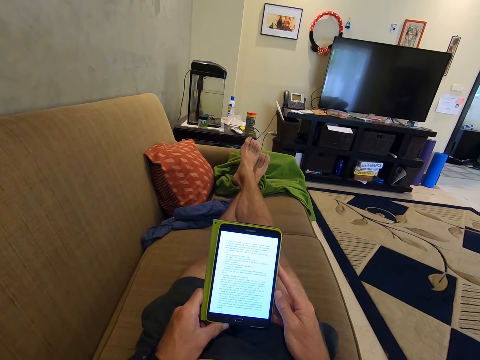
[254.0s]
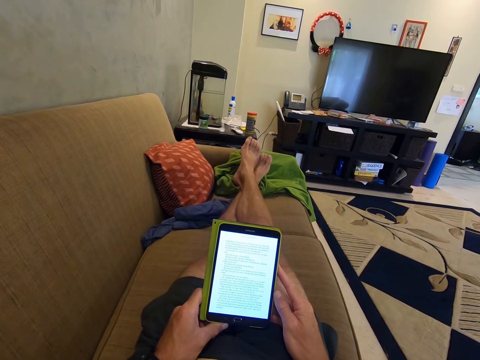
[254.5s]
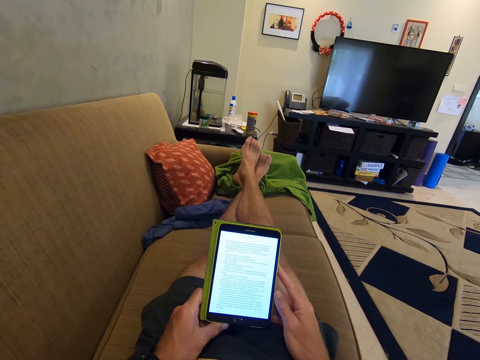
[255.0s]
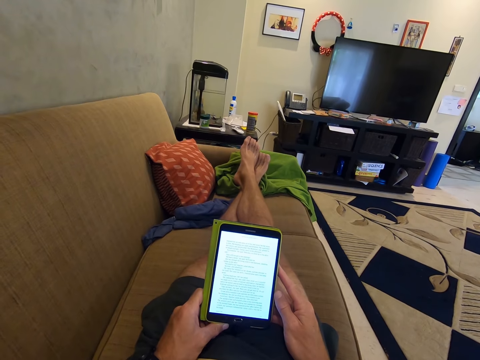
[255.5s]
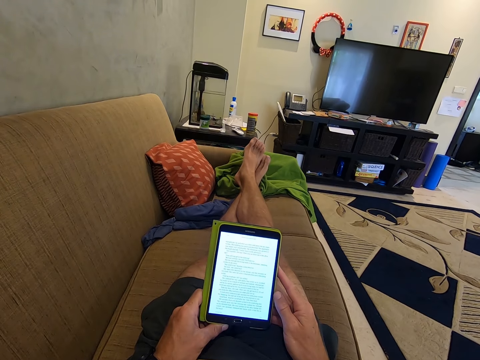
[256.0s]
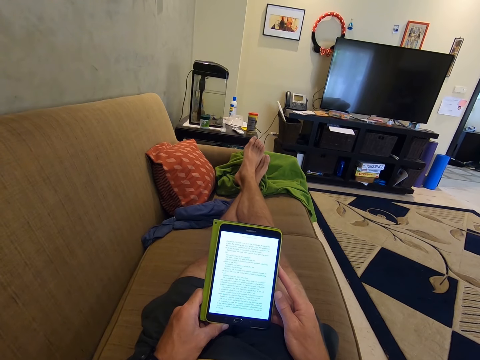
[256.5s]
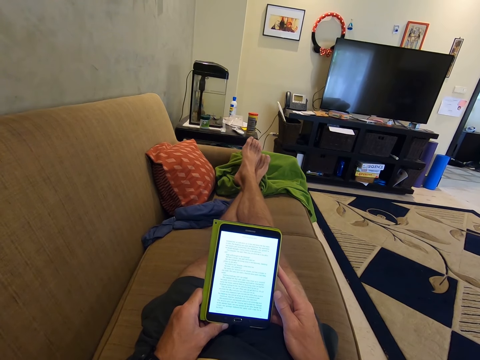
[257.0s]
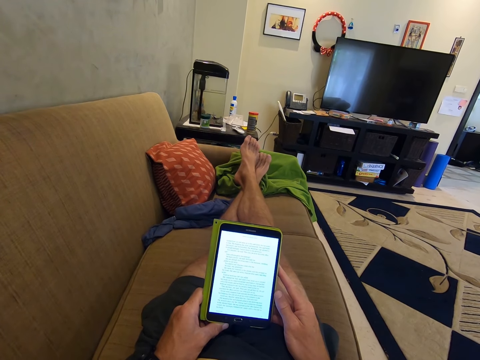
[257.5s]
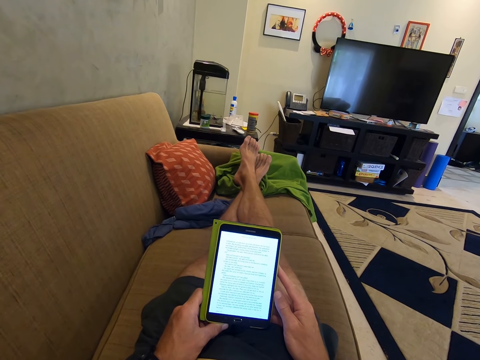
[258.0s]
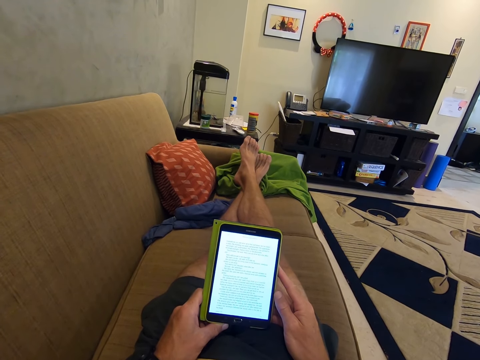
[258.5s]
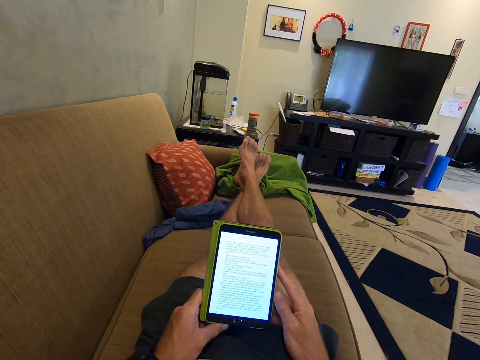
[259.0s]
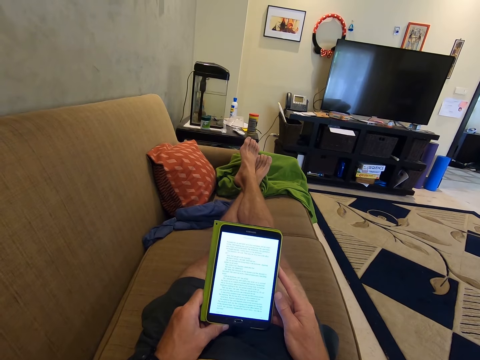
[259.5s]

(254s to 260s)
The camera wearer reads from a tablet.

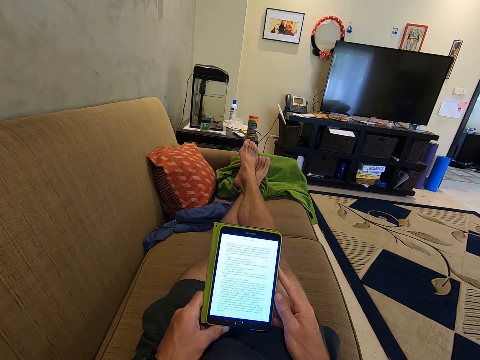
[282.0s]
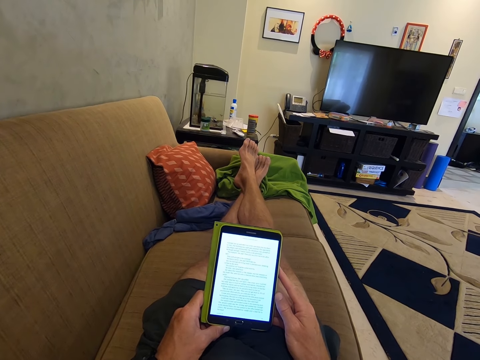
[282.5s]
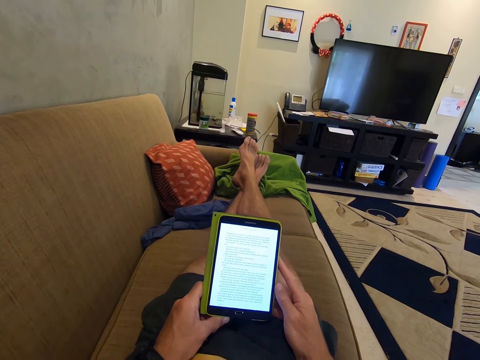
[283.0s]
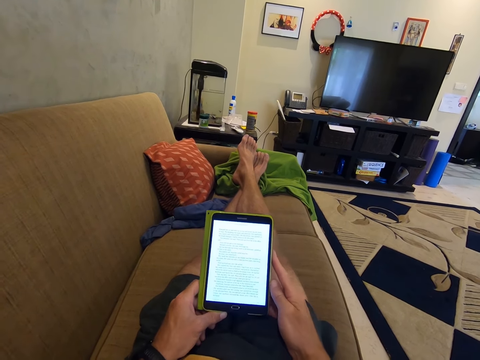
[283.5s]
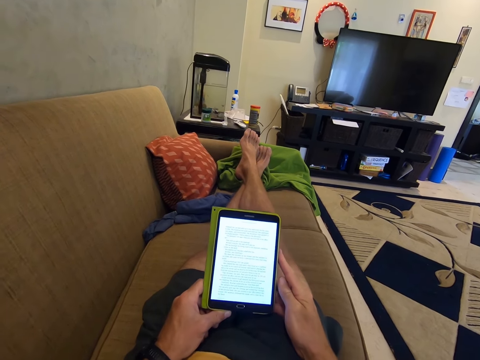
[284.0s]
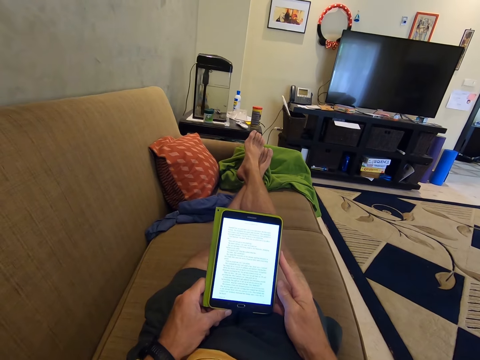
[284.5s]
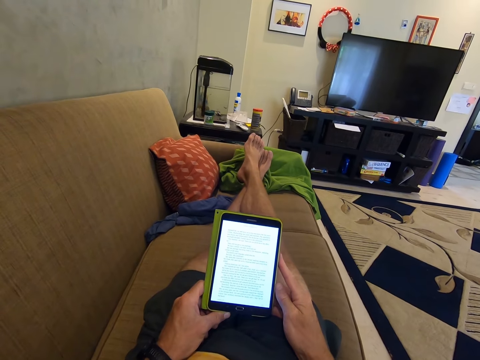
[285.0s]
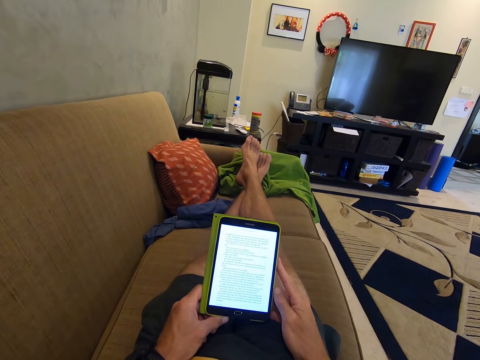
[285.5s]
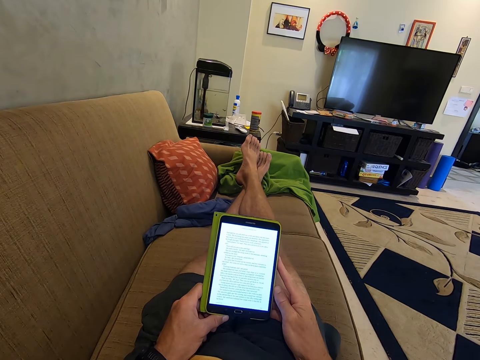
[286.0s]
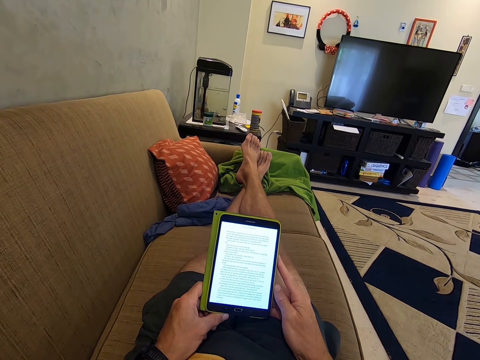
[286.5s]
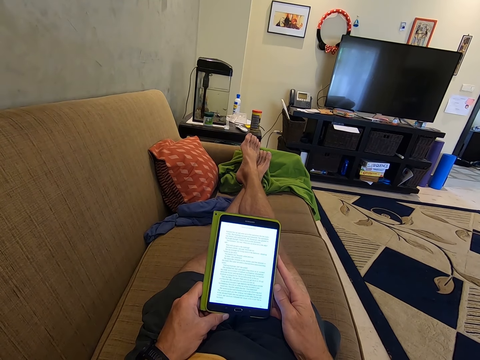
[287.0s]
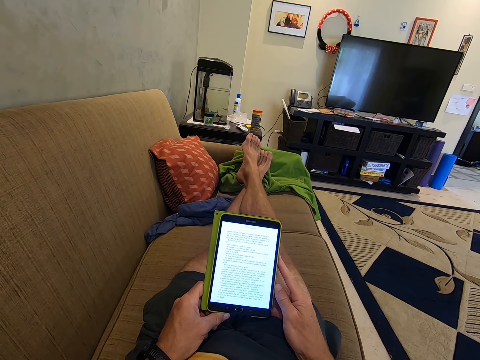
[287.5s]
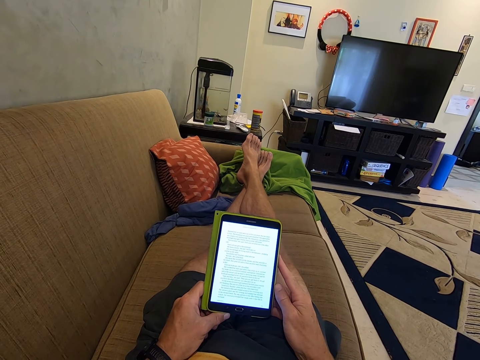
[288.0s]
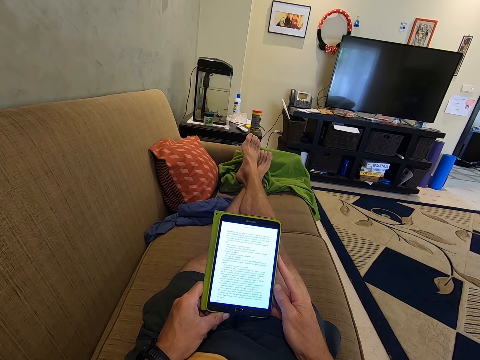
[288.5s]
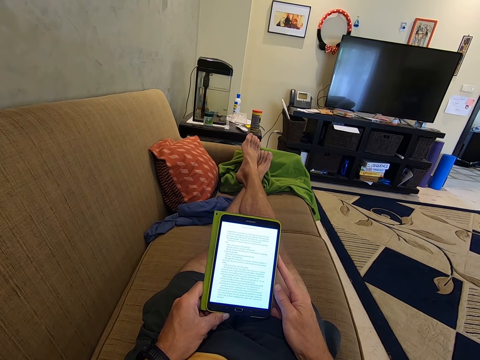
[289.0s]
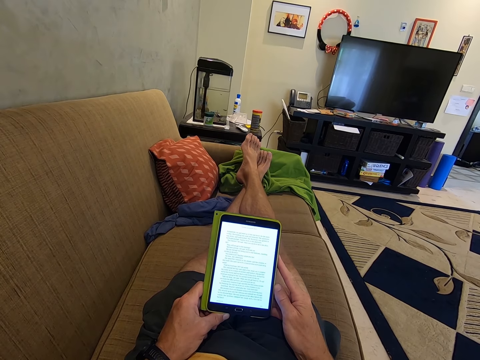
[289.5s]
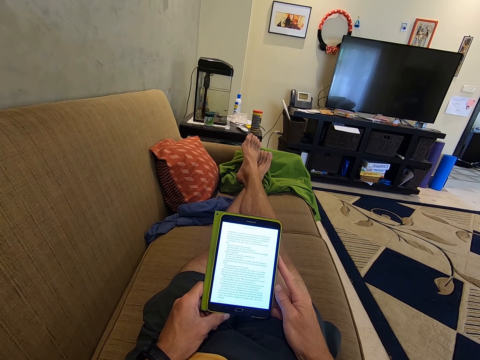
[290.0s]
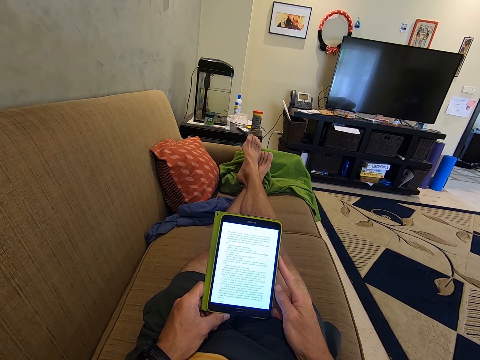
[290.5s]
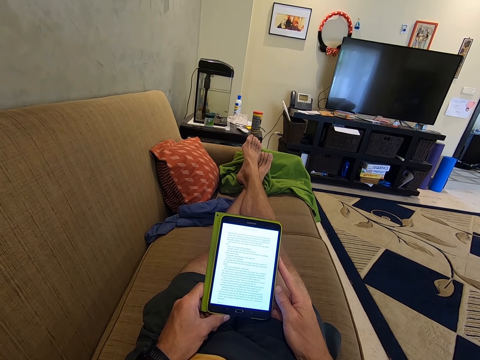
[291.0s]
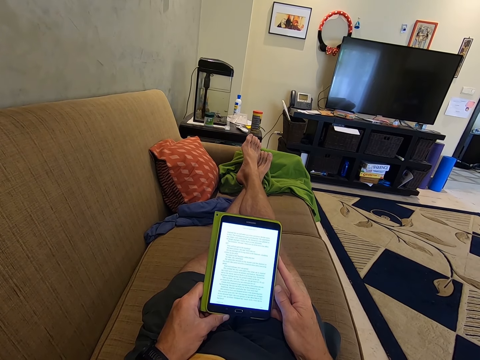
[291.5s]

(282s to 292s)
The camera wearer moves around. They look at the tablet.

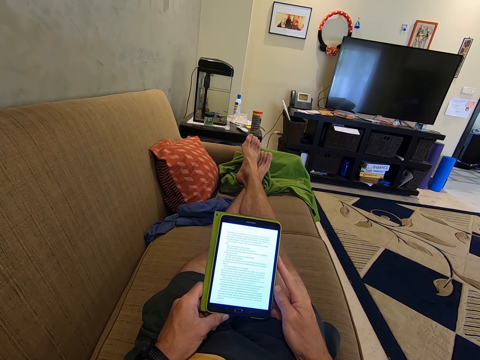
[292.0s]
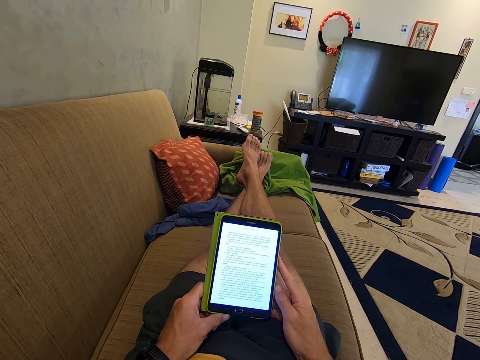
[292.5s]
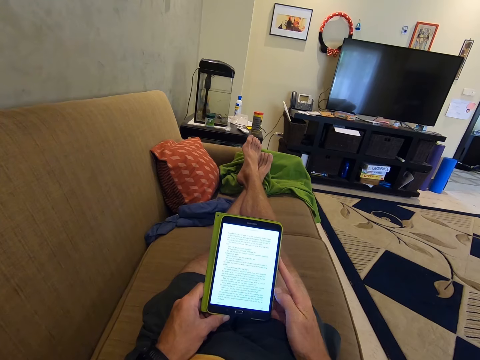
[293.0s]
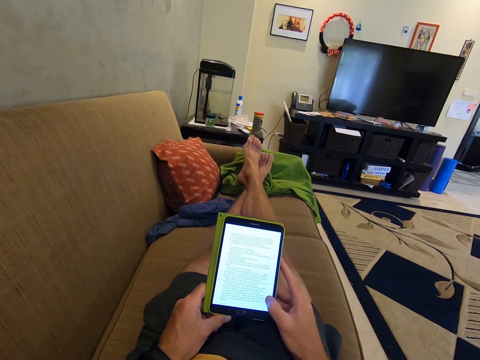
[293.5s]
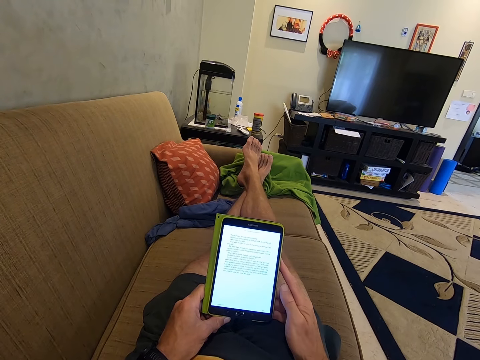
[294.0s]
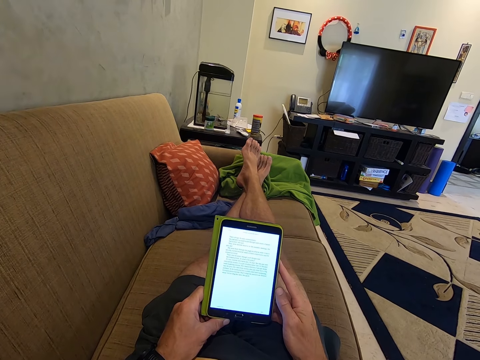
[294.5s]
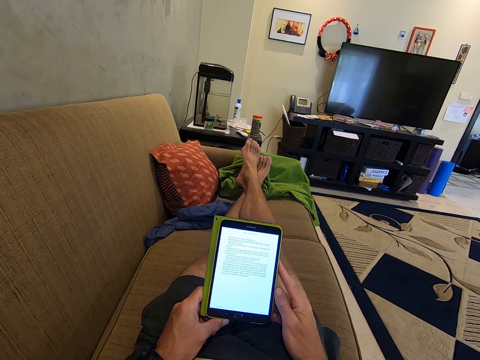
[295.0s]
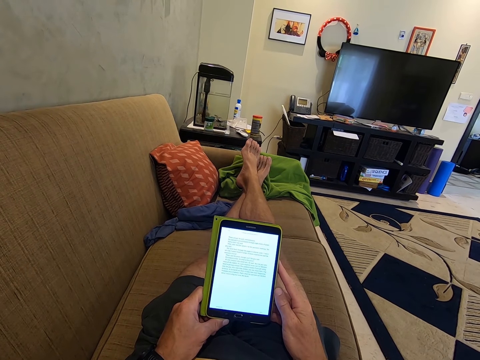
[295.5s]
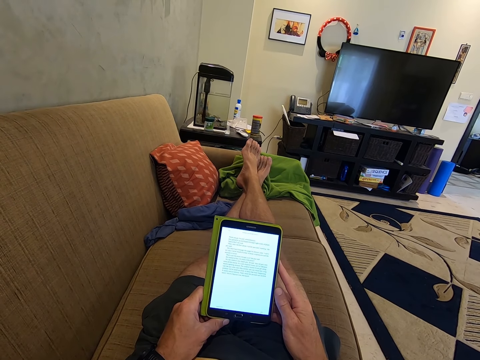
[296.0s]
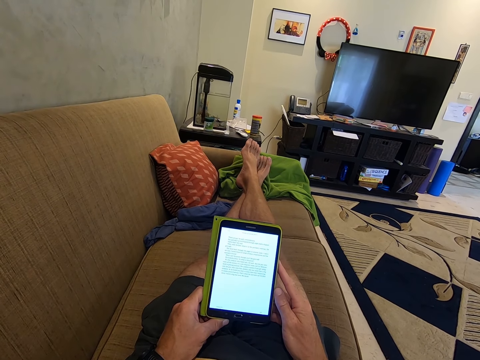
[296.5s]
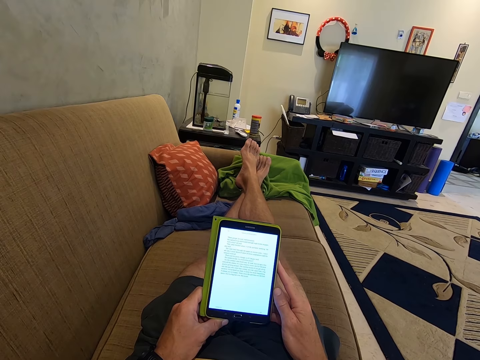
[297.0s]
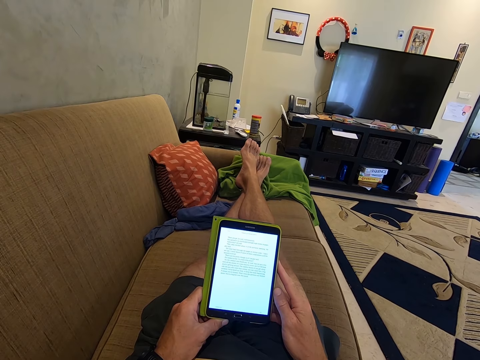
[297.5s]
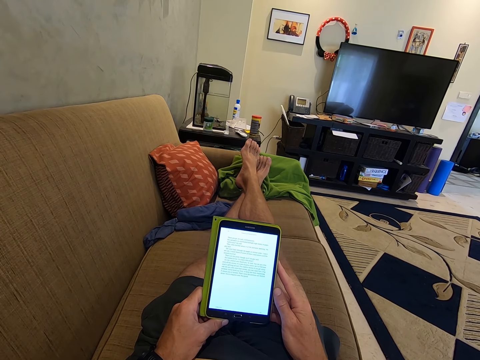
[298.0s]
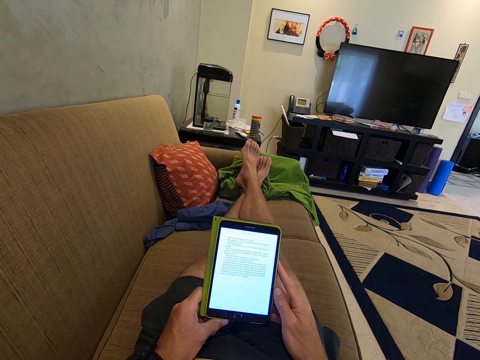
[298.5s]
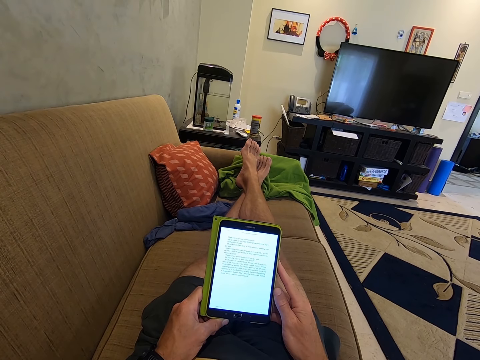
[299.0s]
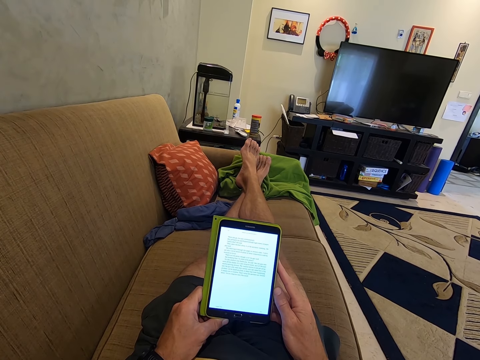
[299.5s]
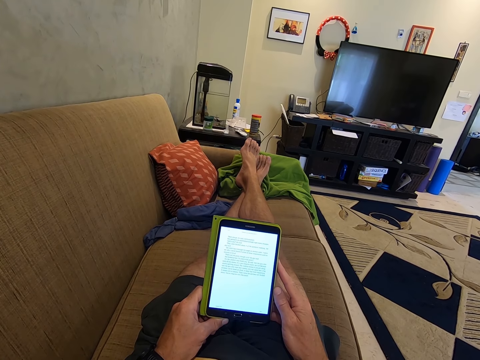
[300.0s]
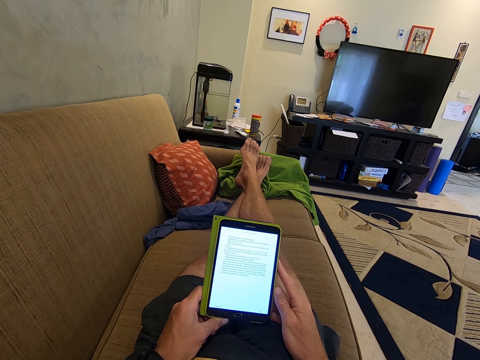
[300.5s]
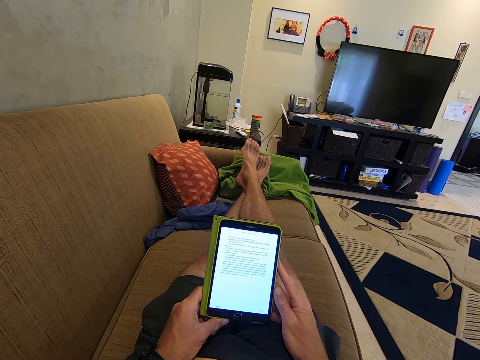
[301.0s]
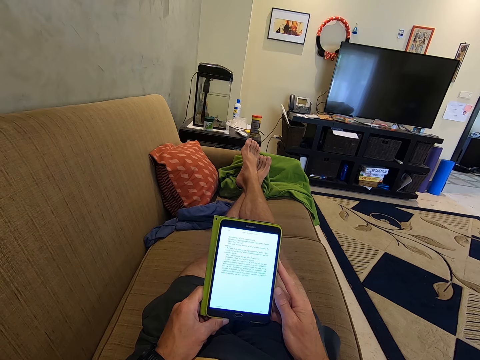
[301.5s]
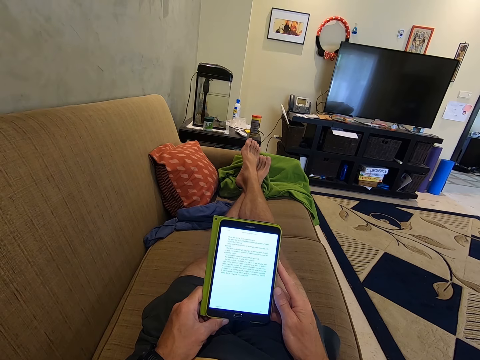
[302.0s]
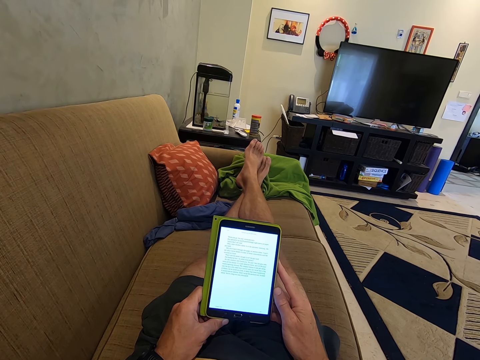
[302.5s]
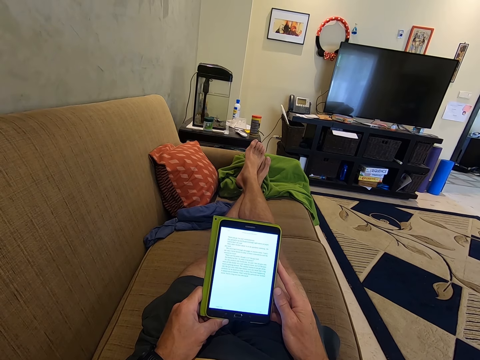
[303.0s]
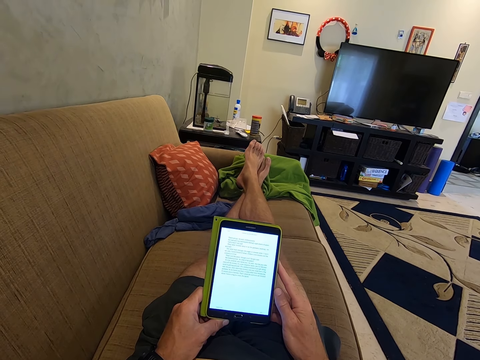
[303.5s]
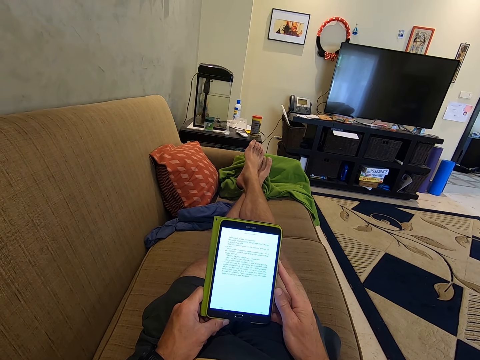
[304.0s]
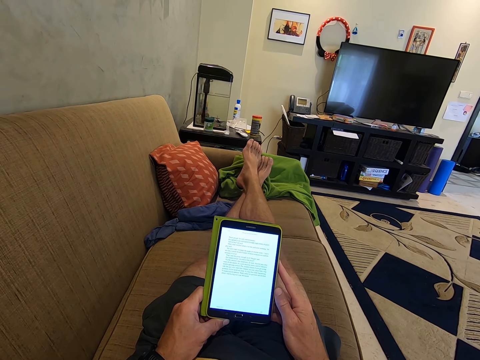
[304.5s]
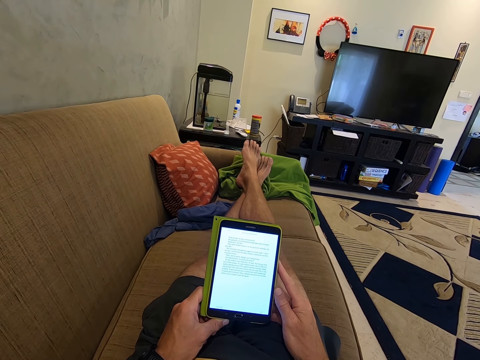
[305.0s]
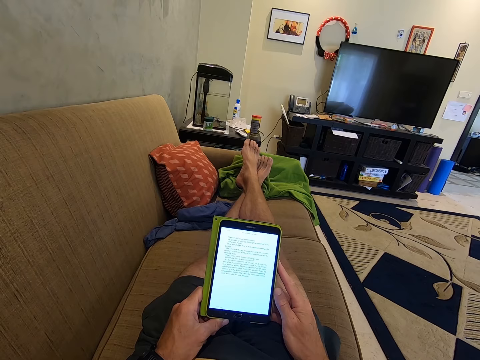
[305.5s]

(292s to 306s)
The camera wearer operates the phone. They look at the phone. They move the feet.
